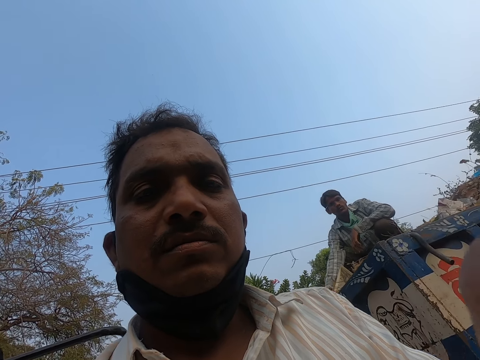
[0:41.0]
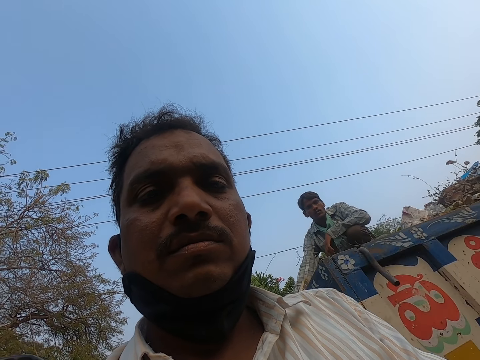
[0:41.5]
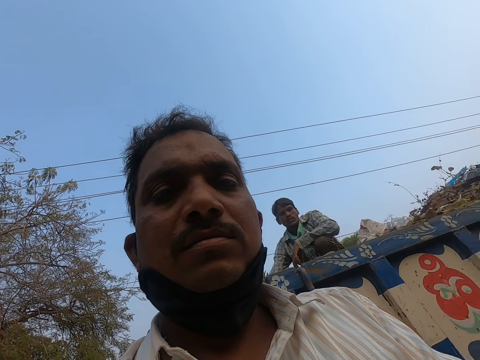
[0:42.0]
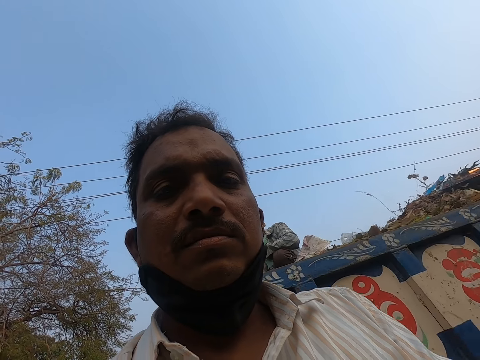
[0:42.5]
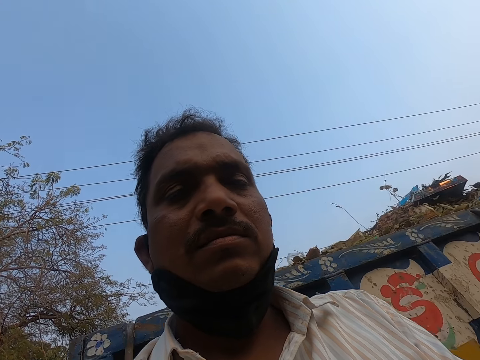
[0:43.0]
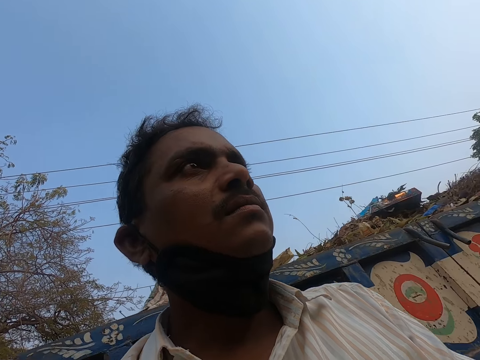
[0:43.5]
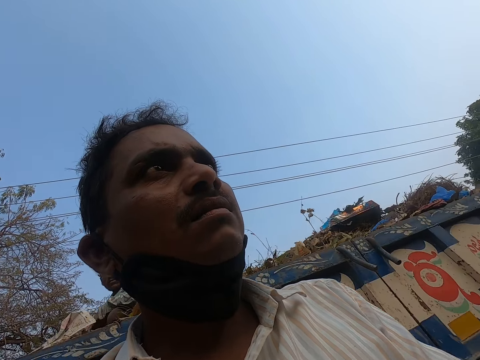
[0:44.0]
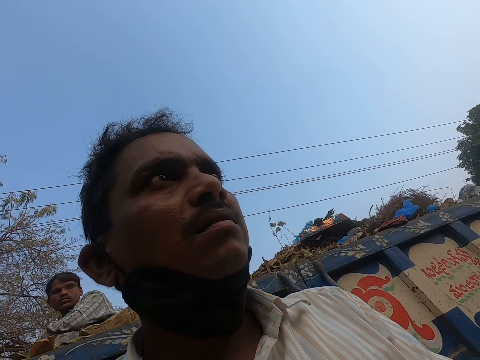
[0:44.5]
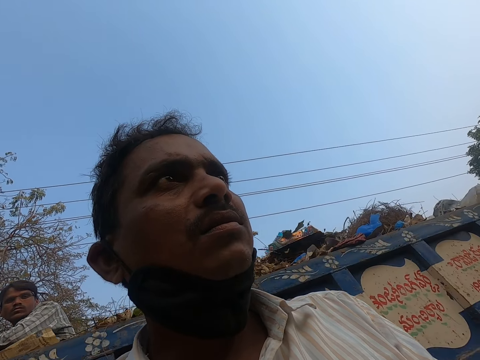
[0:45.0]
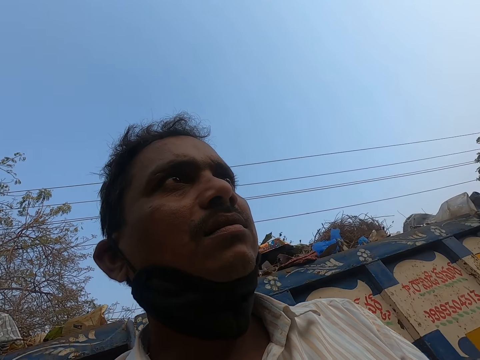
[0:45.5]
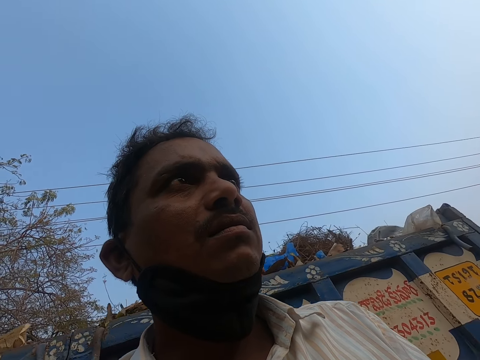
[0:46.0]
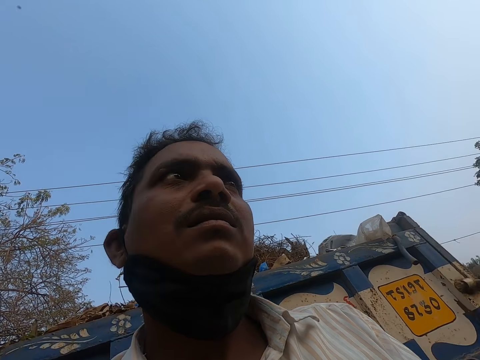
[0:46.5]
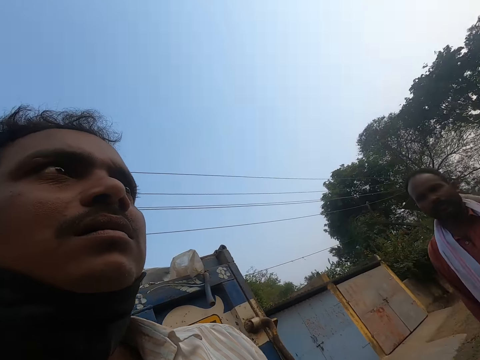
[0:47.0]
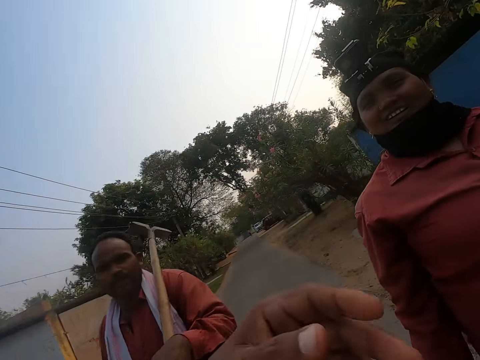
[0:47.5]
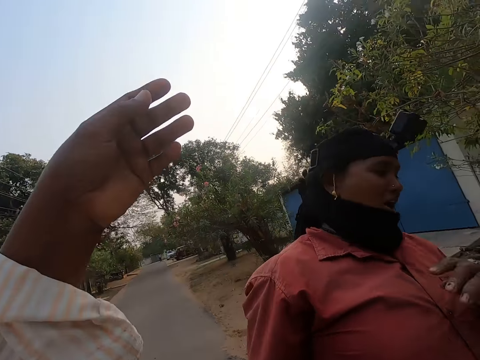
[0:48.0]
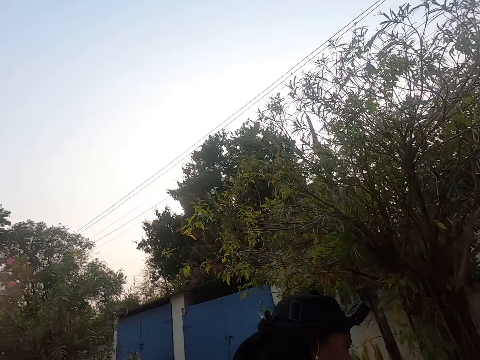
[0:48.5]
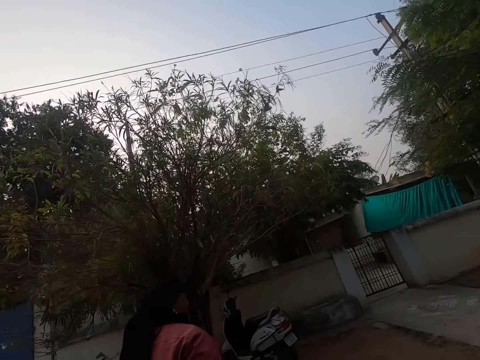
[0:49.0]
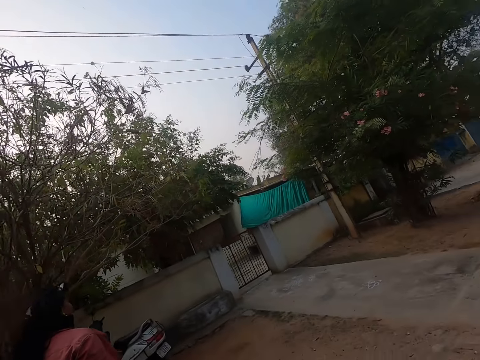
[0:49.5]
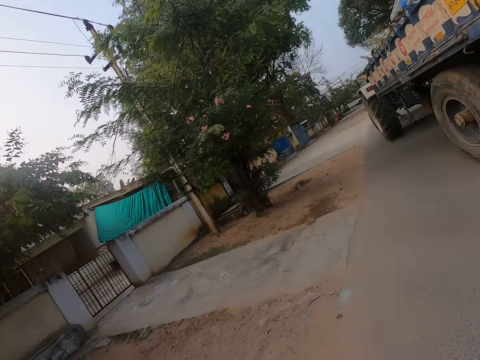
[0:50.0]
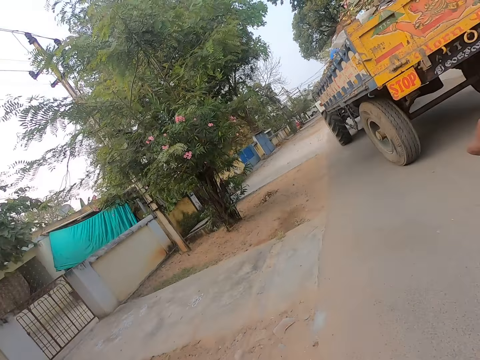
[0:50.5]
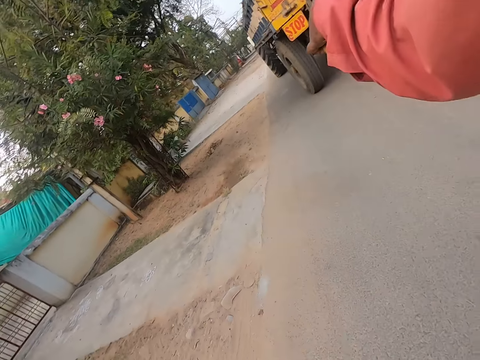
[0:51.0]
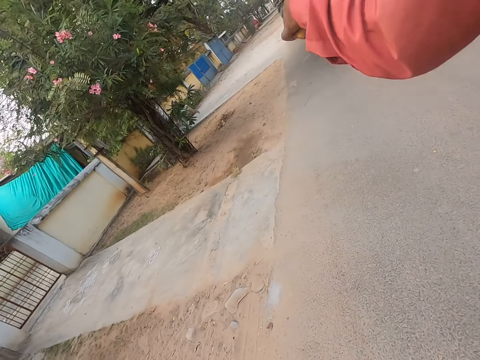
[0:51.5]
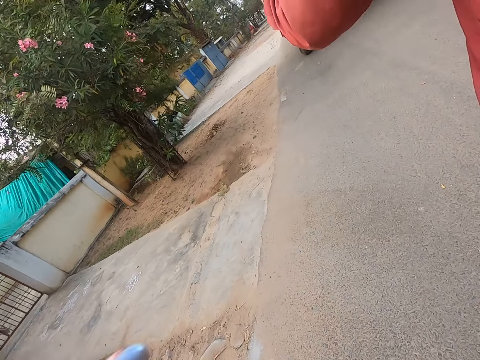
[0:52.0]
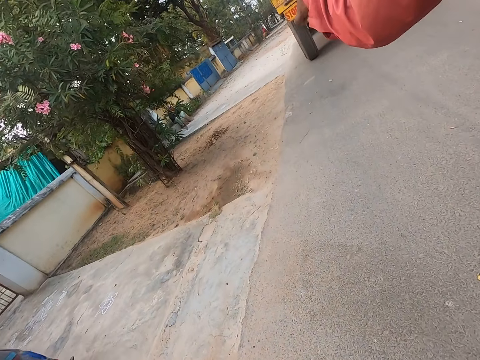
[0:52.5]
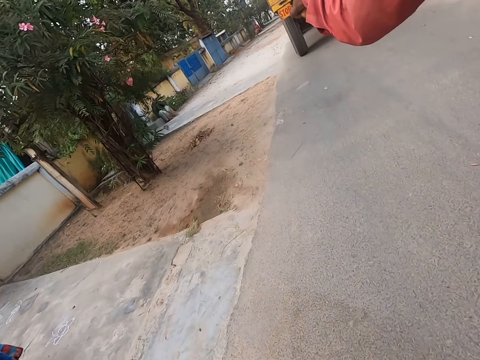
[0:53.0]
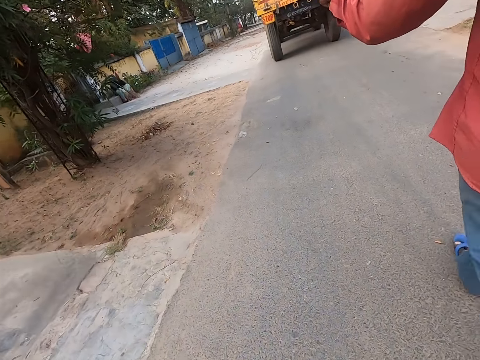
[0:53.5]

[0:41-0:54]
A man converses. The camera wearer talks to another man and turns. The second man looks around the road. A lady laughs. The camera wearer walks around the road.

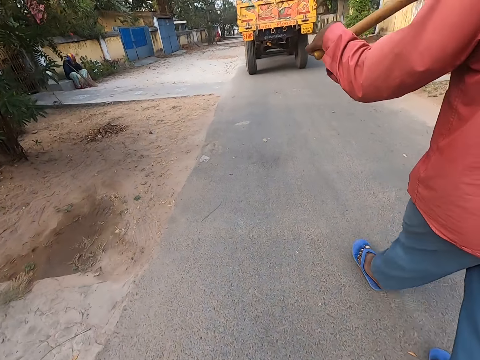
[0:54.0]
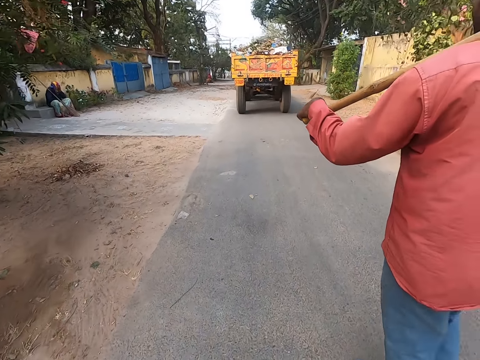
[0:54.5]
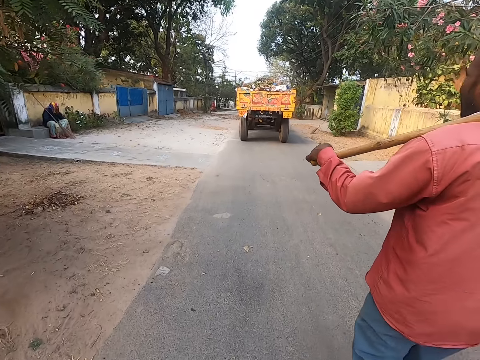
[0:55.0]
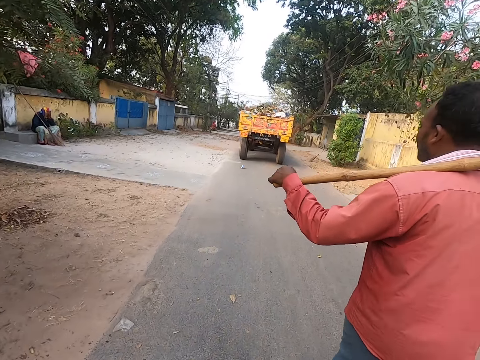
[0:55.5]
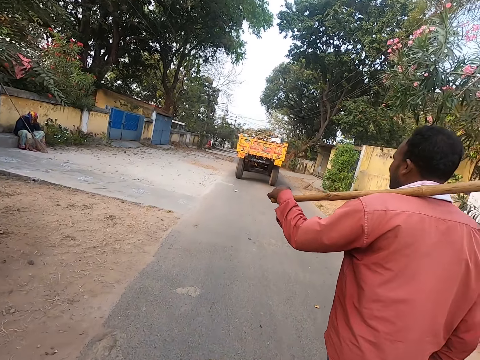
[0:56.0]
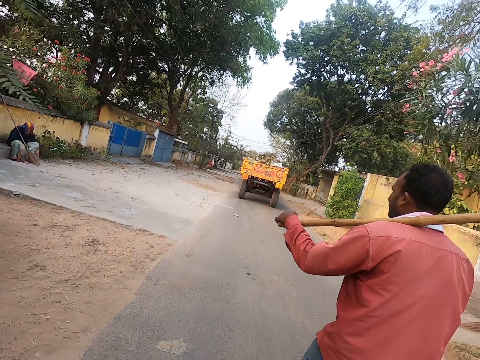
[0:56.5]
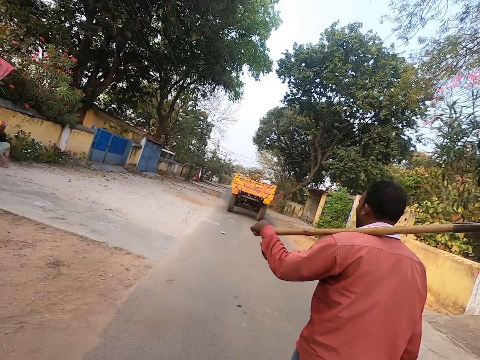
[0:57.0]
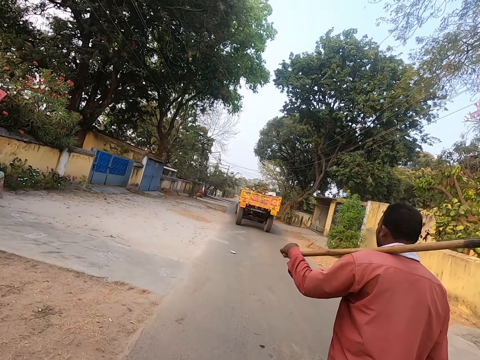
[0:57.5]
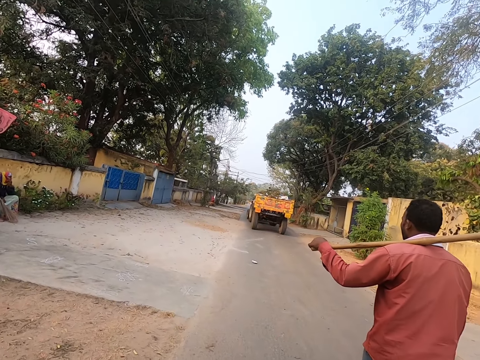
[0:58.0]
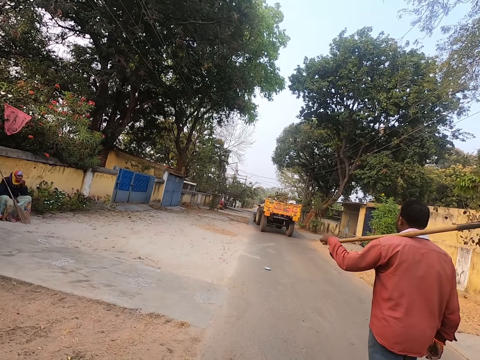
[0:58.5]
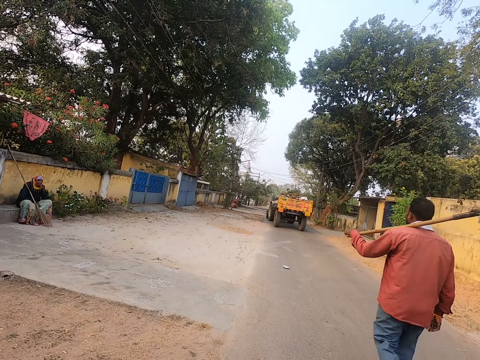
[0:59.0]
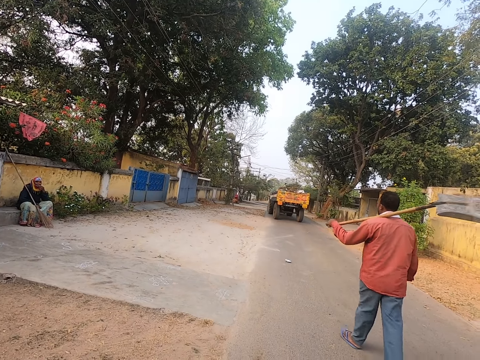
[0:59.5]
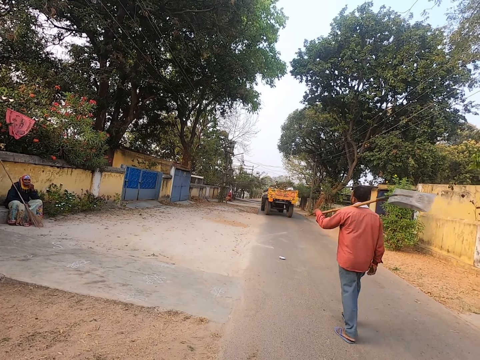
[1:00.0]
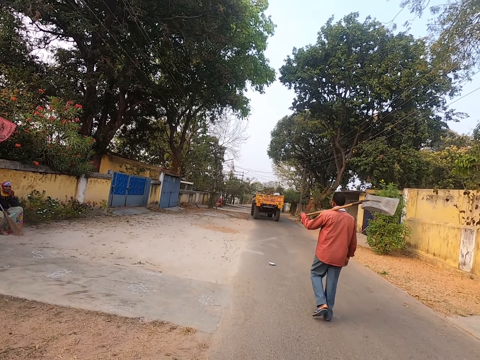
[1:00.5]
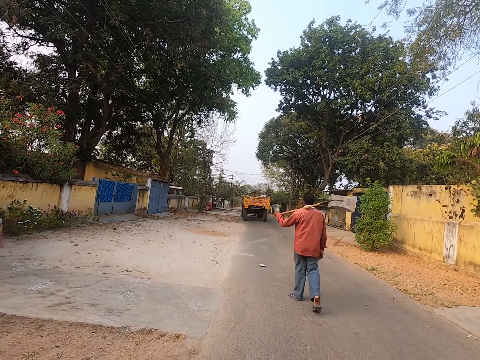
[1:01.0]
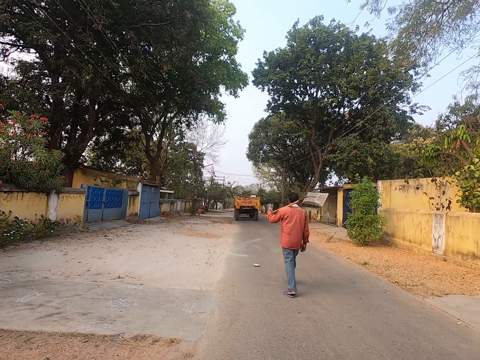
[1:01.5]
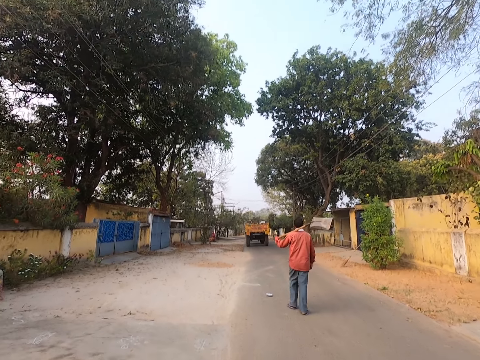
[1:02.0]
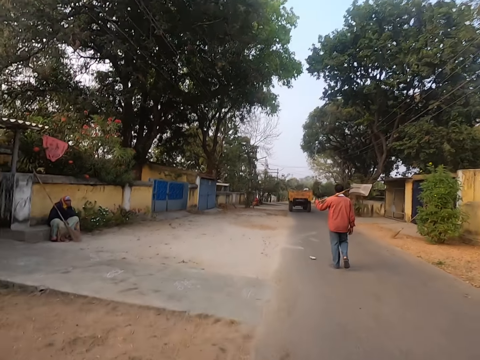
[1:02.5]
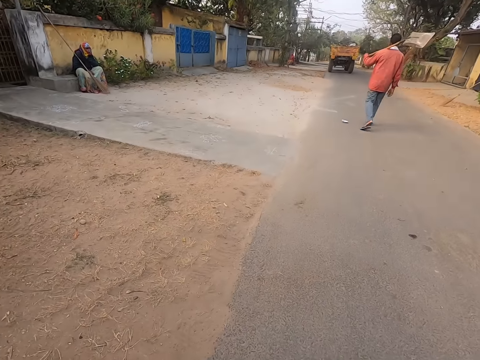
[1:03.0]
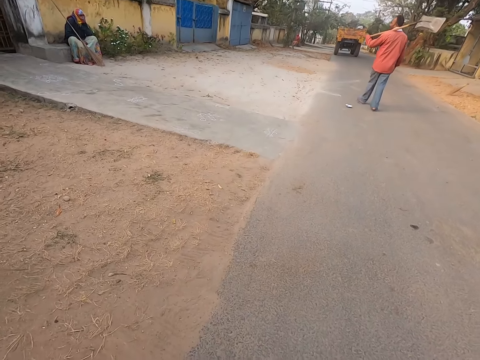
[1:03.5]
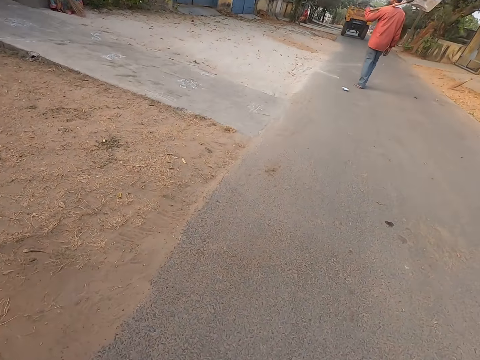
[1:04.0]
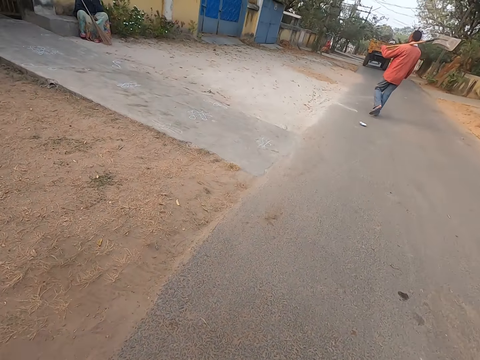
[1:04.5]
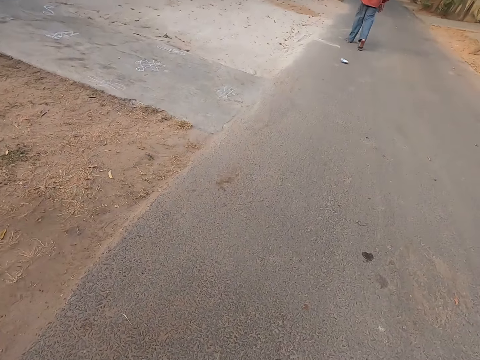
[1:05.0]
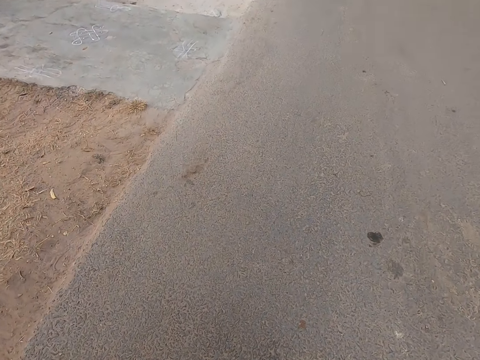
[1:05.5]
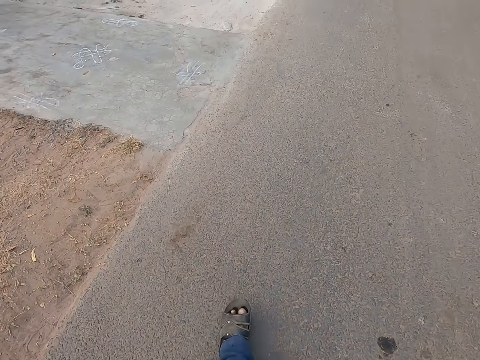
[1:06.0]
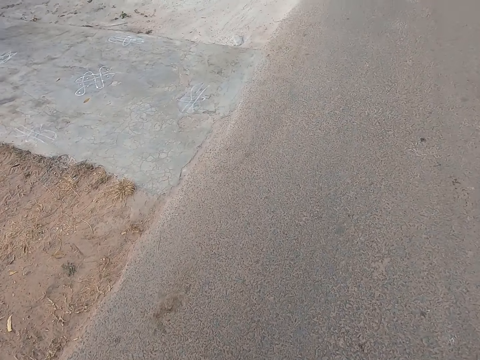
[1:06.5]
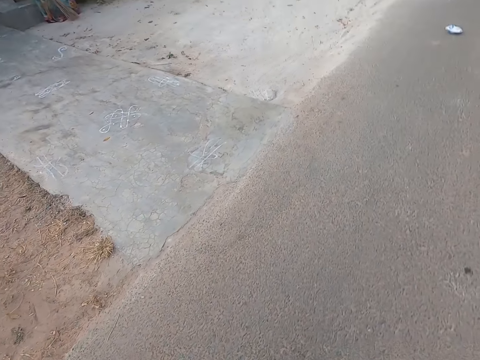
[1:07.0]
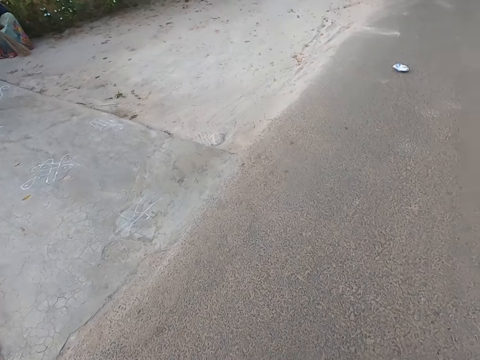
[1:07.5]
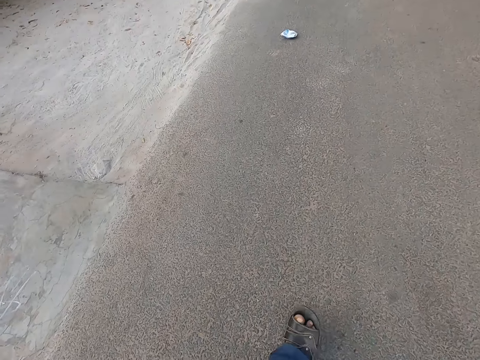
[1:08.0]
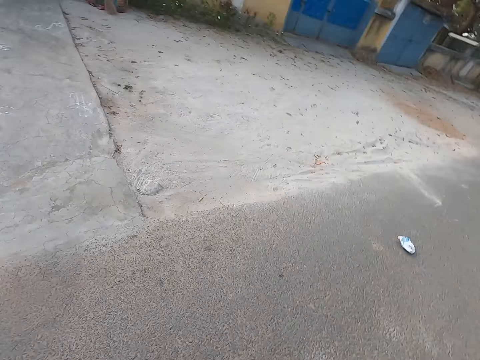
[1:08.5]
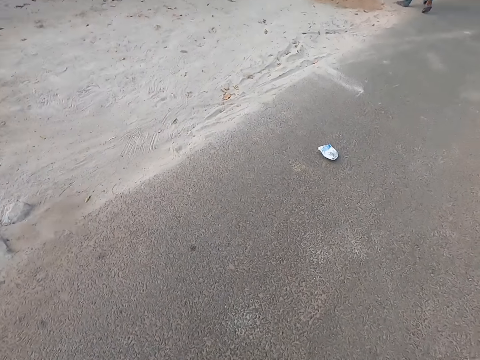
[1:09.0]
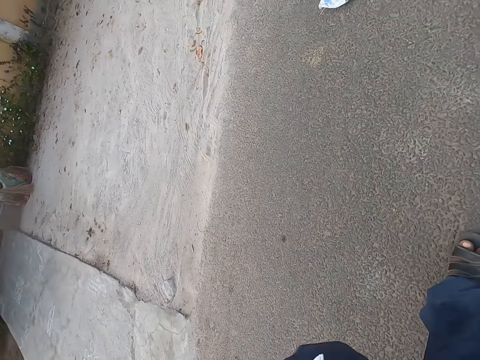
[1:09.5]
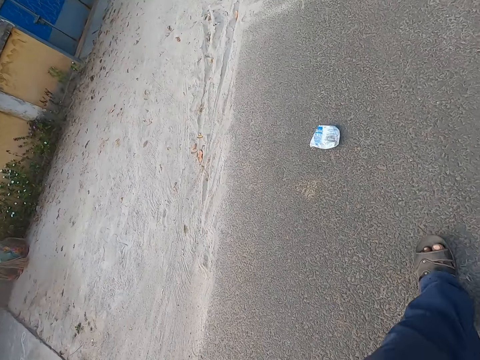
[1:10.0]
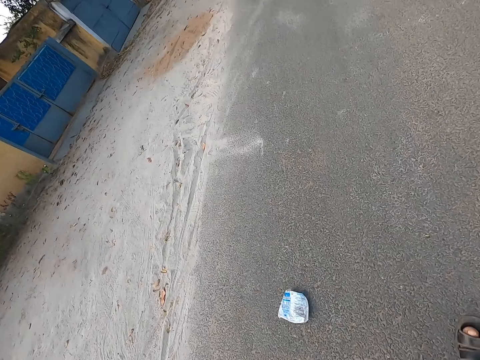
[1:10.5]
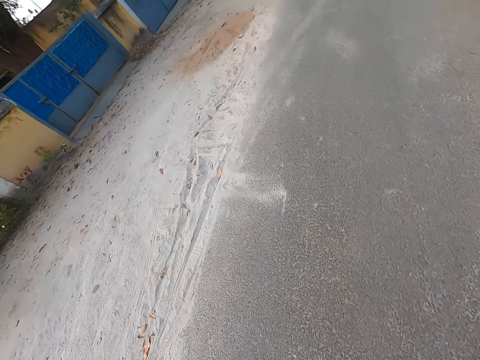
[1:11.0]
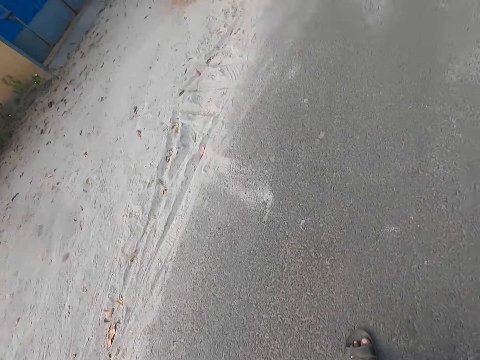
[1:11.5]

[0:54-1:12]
A man walks around the road. The camera wearer walks around the road.
